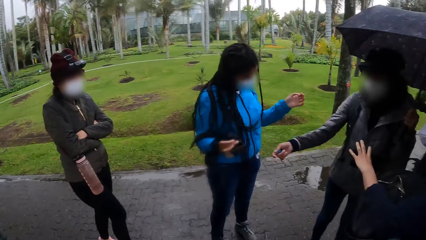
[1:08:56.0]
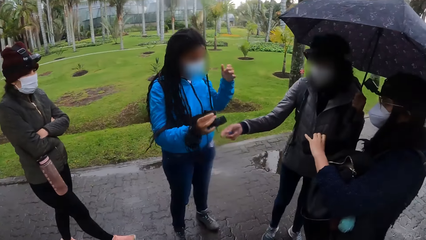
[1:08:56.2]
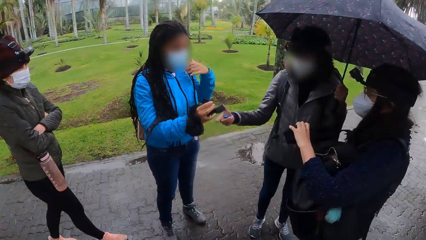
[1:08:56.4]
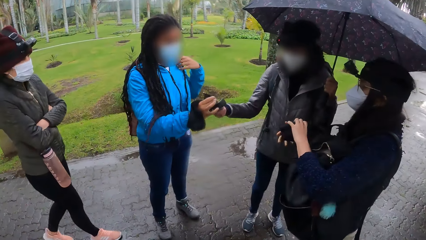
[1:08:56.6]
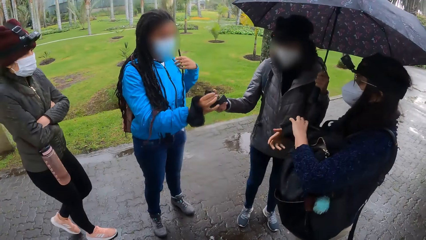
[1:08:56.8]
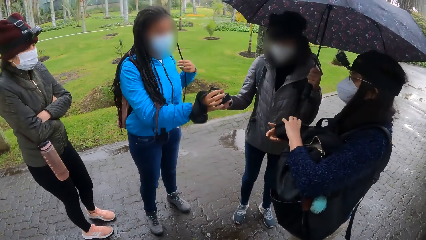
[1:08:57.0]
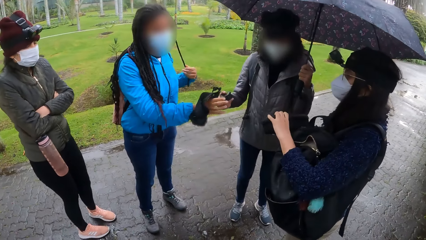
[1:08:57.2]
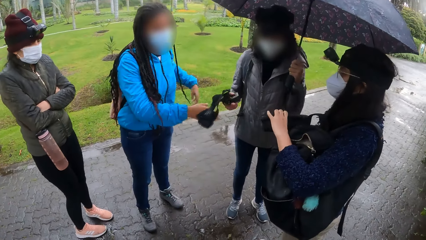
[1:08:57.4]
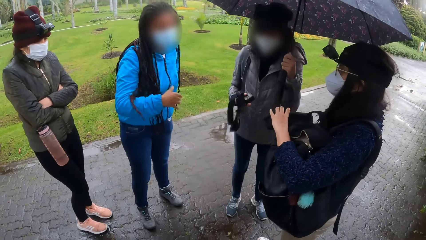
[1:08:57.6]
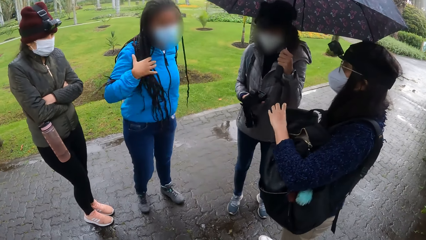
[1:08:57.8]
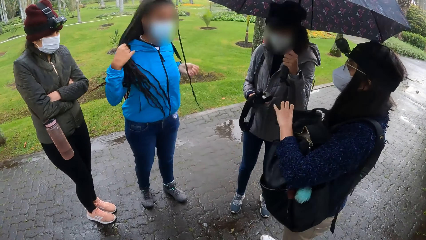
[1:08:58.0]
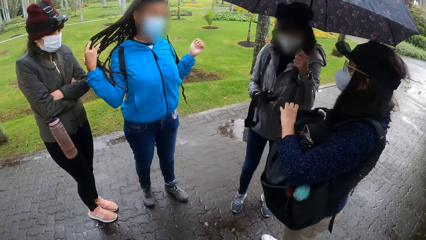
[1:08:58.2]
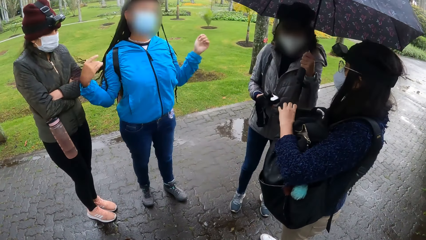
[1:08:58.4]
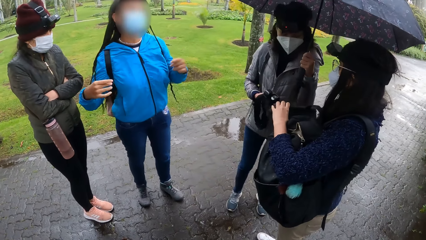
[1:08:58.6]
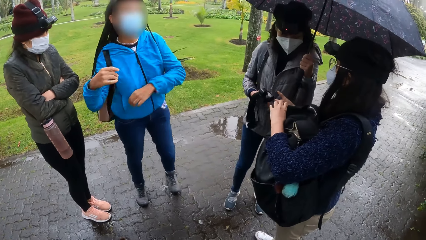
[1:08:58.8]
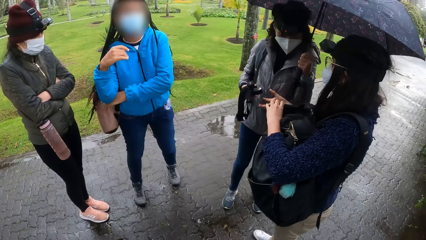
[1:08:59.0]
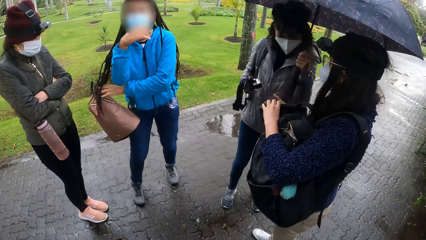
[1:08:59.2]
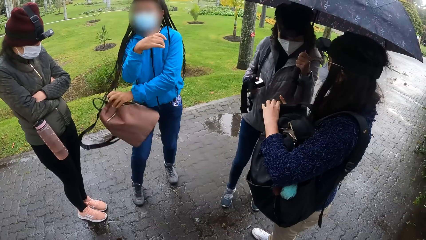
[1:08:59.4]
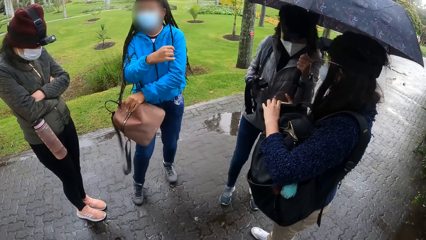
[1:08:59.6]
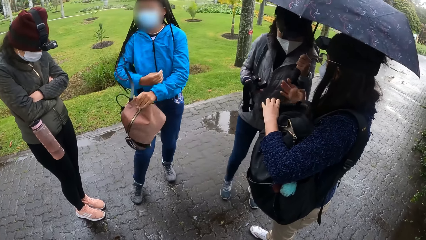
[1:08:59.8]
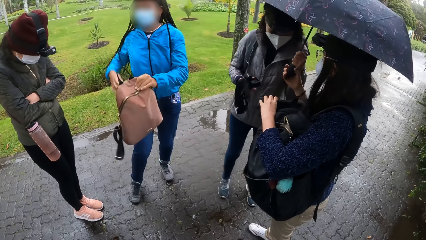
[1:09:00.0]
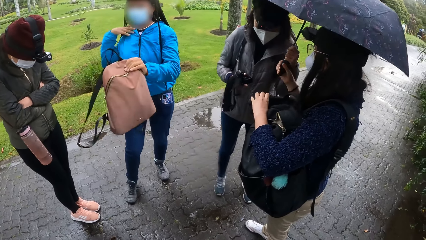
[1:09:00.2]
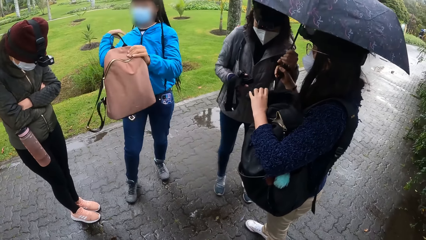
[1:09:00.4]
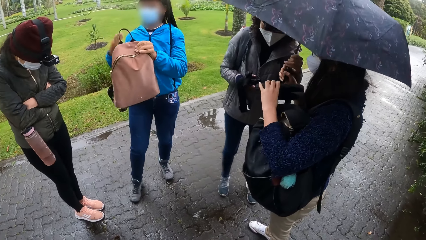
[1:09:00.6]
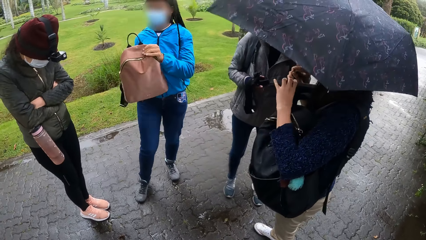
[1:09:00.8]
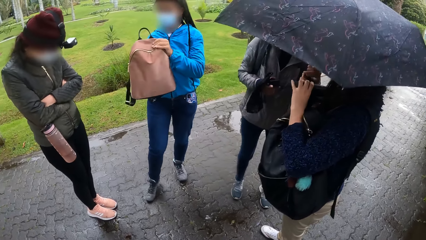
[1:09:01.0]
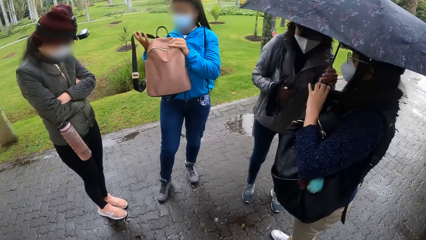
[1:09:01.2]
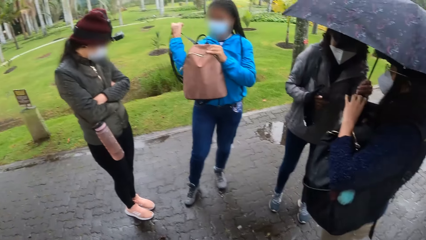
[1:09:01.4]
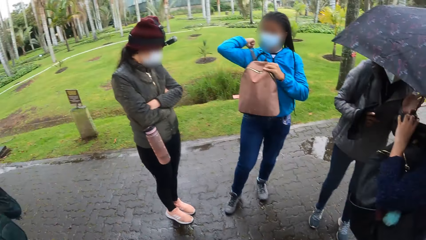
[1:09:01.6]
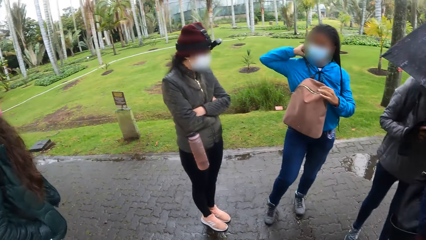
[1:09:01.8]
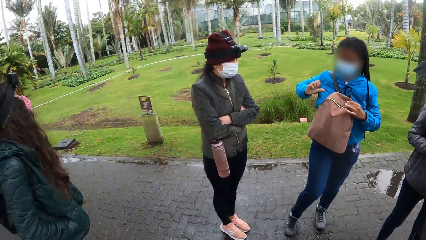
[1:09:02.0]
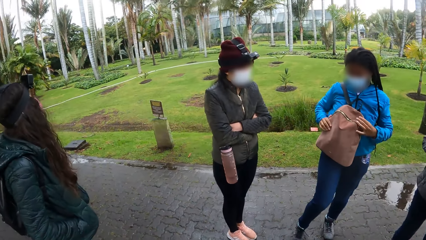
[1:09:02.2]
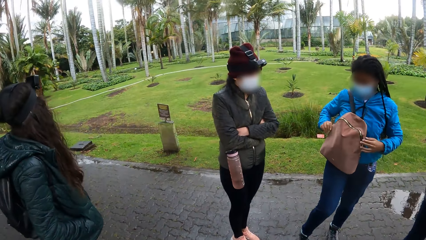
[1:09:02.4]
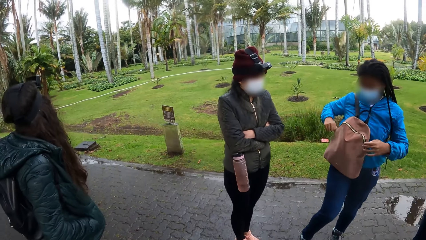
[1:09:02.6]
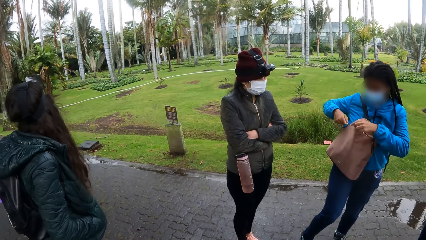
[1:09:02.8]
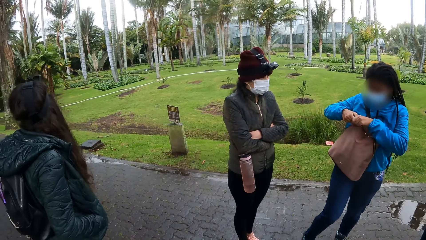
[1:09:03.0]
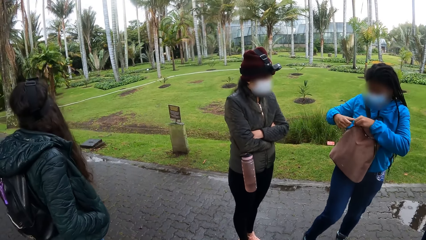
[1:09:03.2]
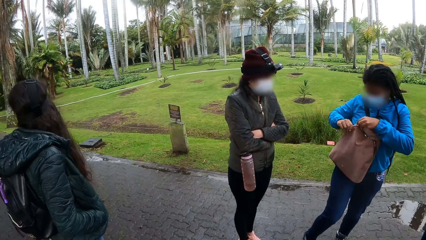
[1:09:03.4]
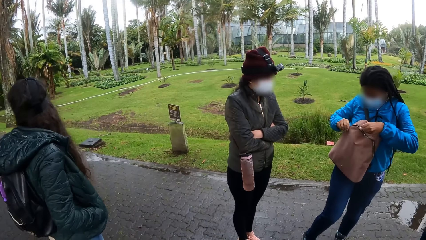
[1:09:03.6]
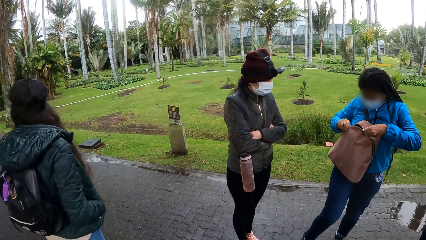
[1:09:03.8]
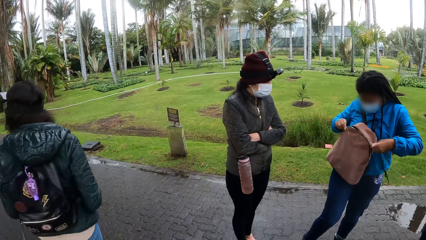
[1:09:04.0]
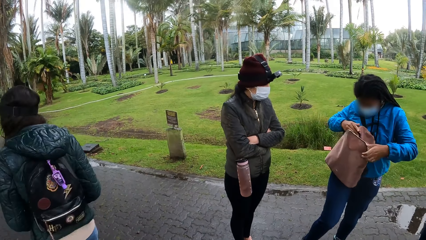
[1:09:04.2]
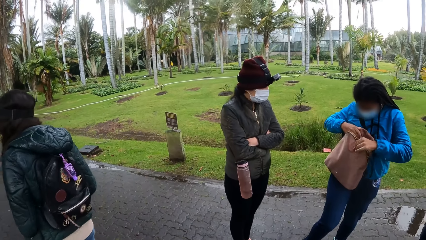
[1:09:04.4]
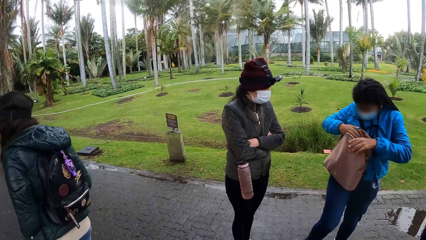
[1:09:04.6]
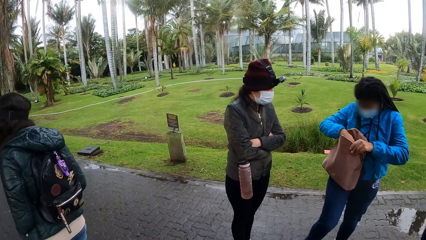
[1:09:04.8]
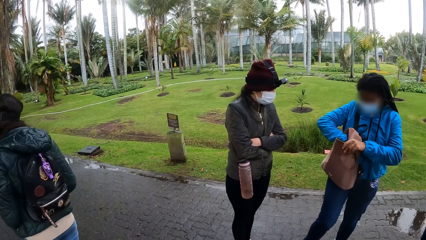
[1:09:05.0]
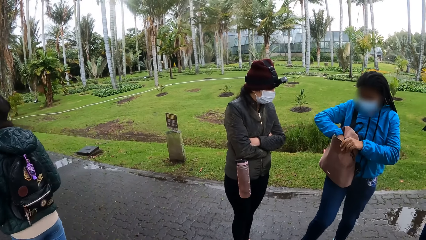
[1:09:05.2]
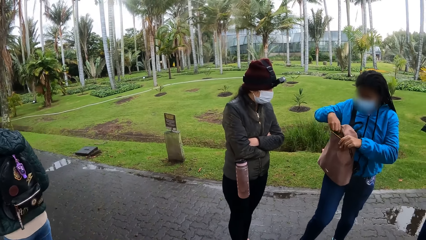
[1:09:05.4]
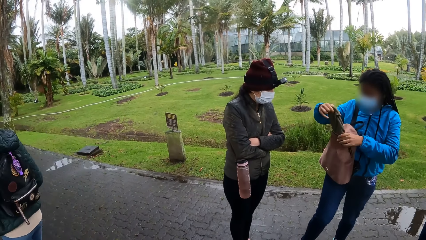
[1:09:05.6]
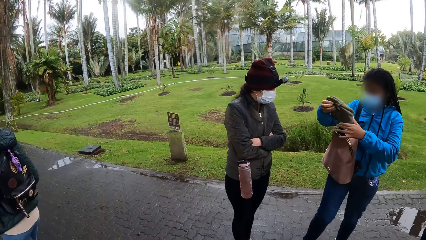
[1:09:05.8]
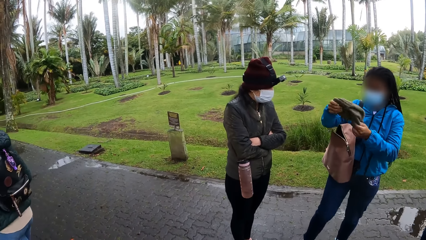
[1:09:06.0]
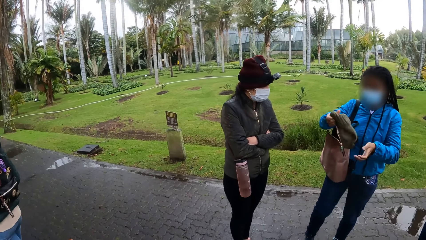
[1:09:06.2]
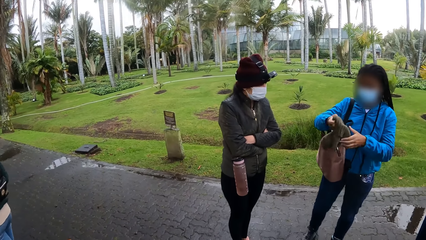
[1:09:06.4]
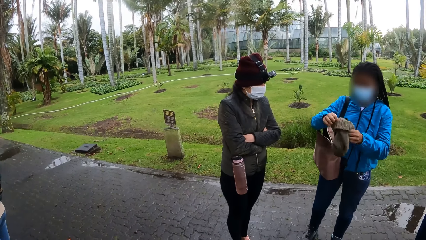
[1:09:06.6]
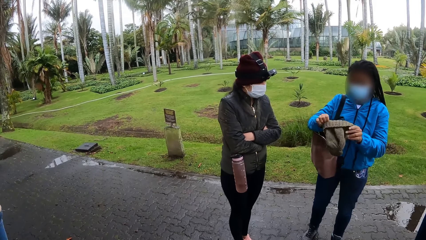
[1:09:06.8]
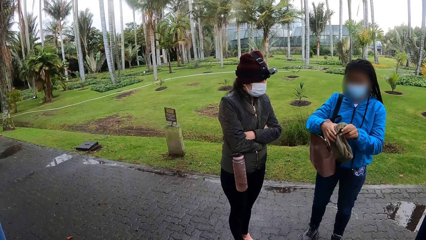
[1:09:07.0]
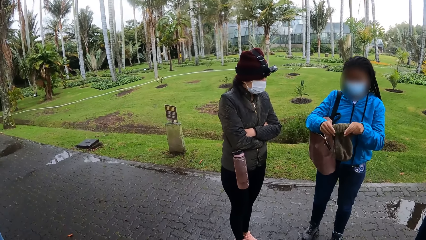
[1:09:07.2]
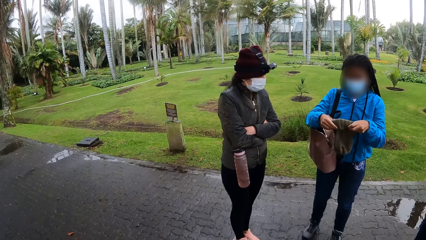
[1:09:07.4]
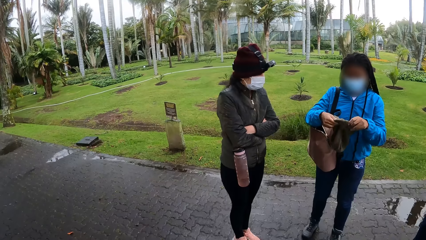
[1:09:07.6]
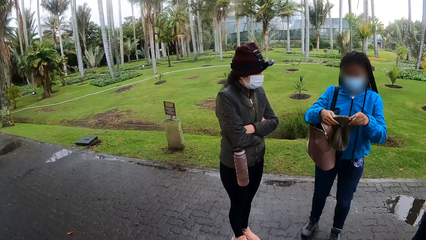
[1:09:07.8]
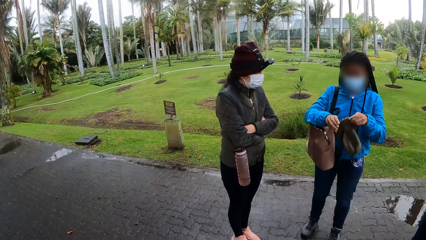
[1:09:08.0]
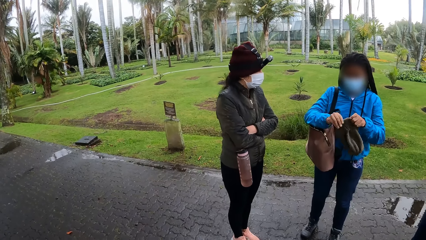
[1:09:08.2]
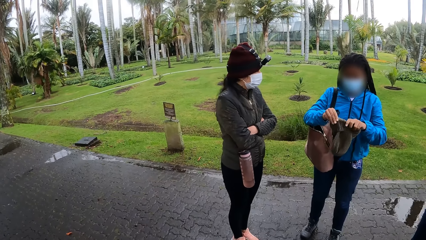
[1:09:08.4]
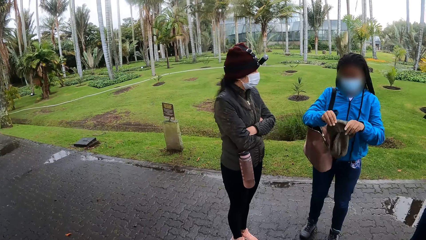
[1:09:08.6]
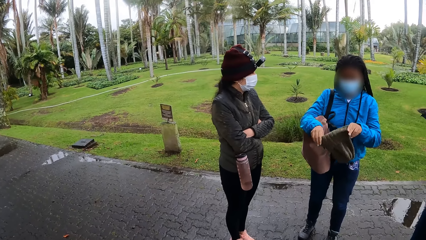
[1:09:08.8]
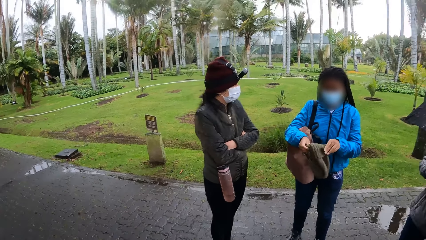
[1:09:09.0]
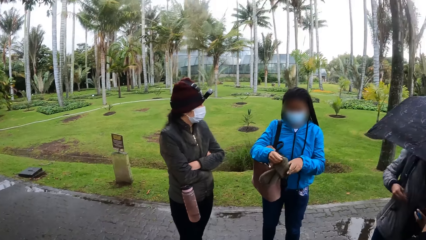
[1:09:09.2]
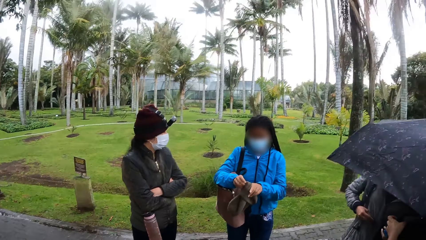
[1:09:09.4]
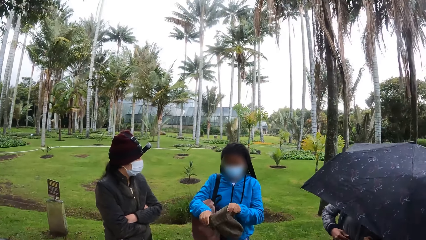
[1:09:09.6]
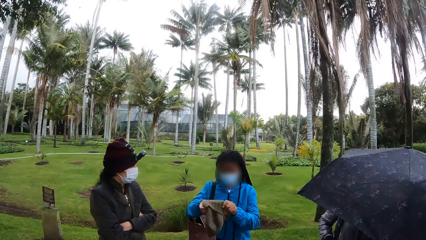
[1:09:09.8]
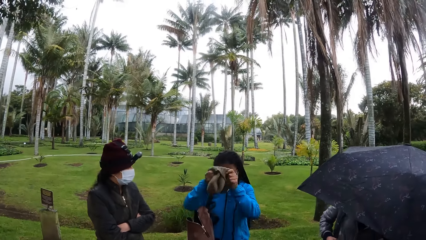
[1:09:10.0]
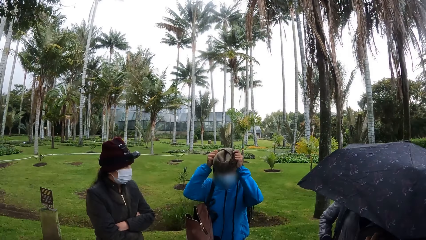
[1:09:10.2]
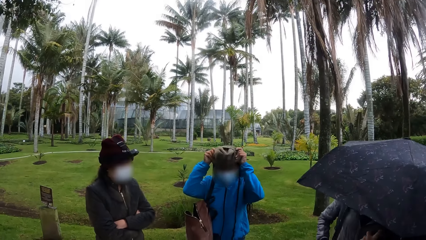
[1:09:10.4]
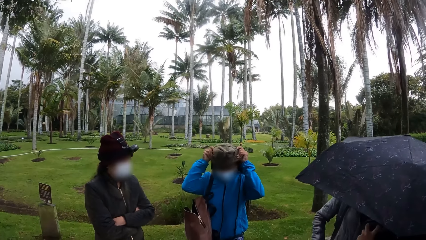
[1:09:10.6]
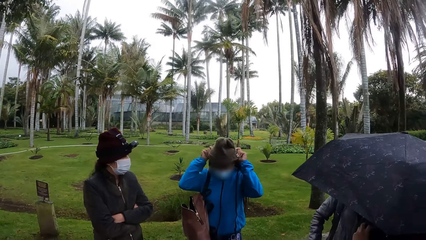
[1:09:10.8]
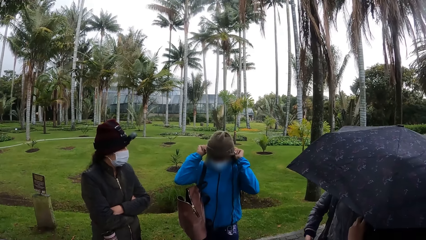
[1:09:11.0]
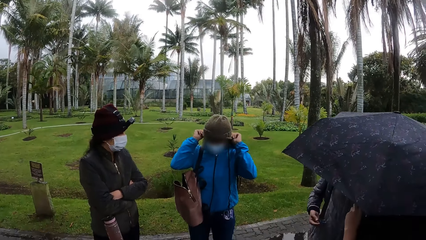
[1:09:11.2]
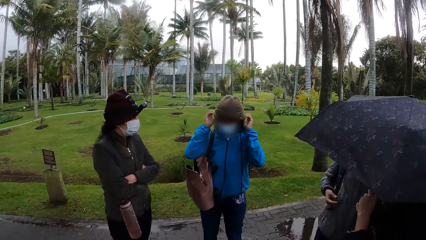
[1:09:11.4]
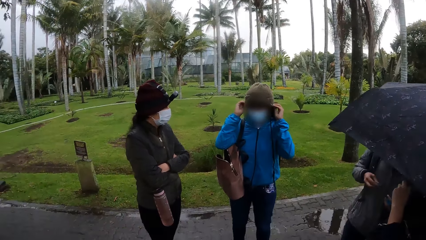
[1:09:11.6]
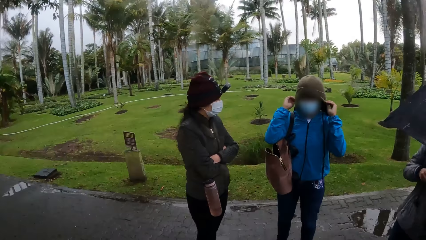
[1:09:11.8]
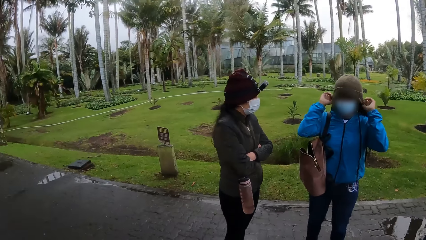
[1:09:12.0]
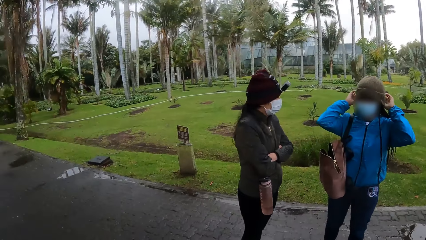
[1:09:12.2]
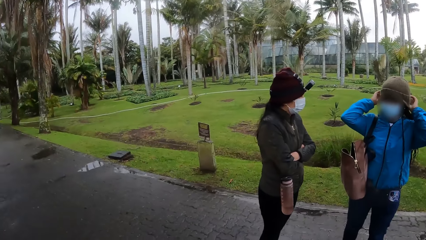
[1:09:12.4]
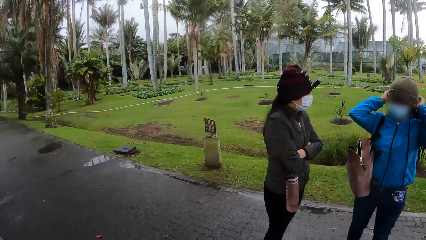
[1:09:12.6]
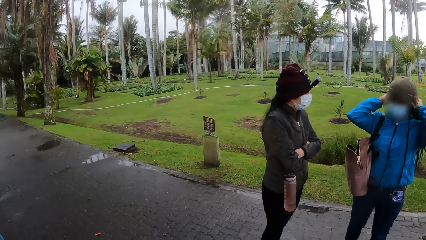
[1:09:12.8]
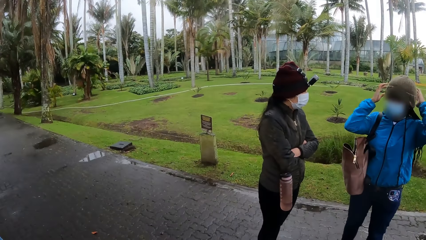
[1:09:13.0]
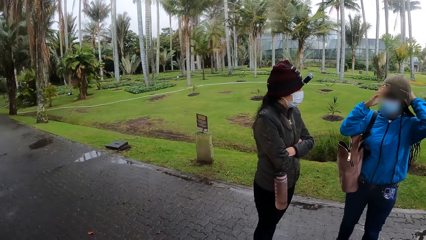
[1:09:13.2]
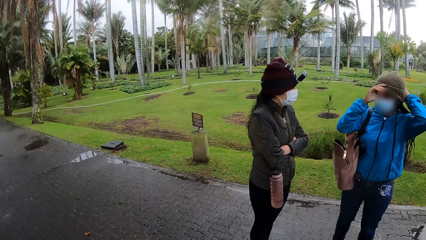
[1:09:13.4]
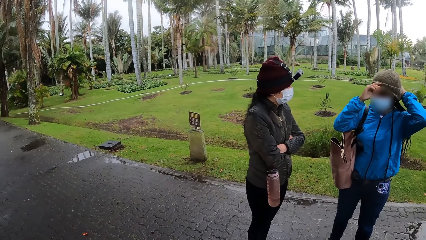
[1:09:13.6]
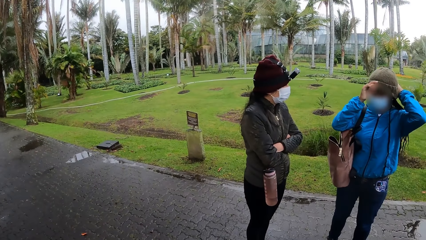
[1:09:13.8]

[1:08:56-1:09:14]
A woman holds the box with her left hand. Another woman collects the camera from a third woman with her right hand. The second woman holds the camera in the right hand. The third woman carries a bag from her back with her right hand. She holds the handbag. The first woman collects the umbrella from the second woman with her right hand. The third woman places the bag on her chest with her left hand. She opens the bag with both hands, puts her left hand inside the bag, and brings out a head warmer or winter cap from the bag with her left hand. She holds the head warmer with both hands. She wears the head warmer on her head with both hands.
